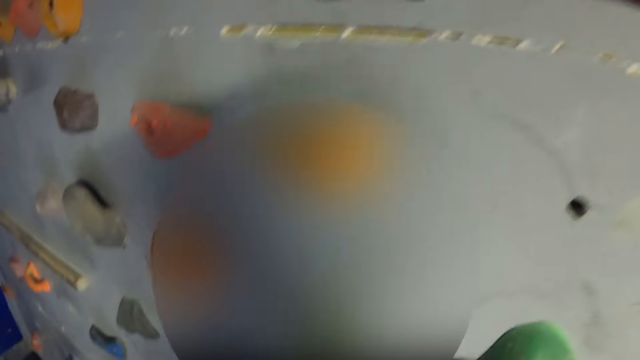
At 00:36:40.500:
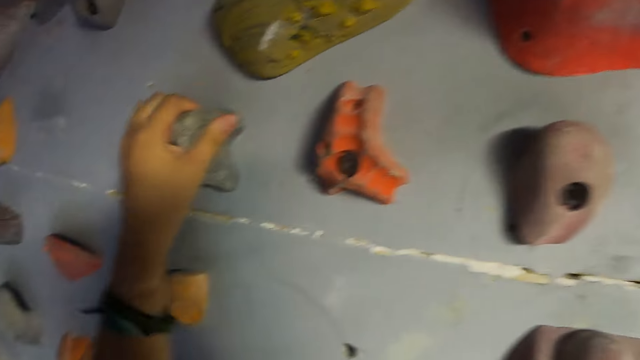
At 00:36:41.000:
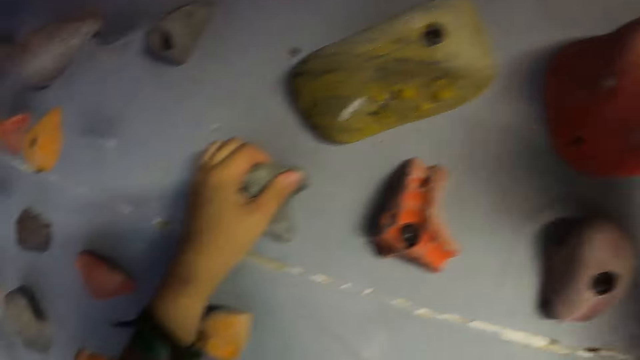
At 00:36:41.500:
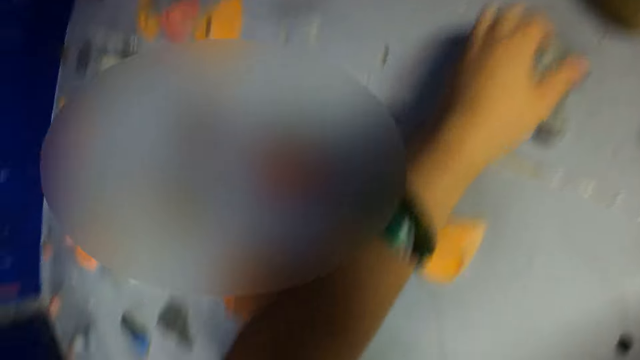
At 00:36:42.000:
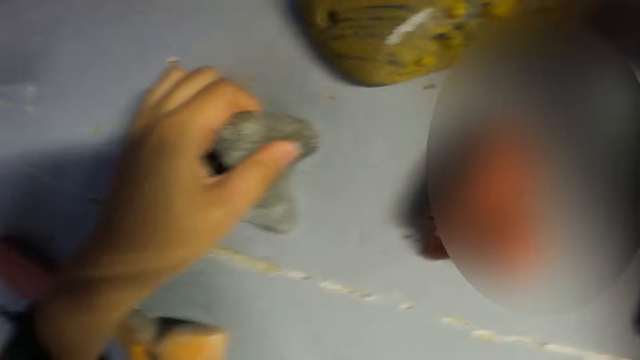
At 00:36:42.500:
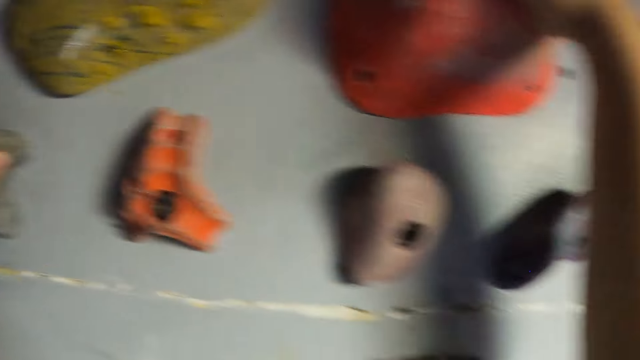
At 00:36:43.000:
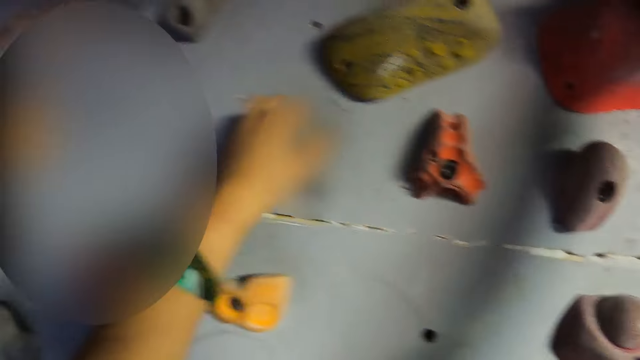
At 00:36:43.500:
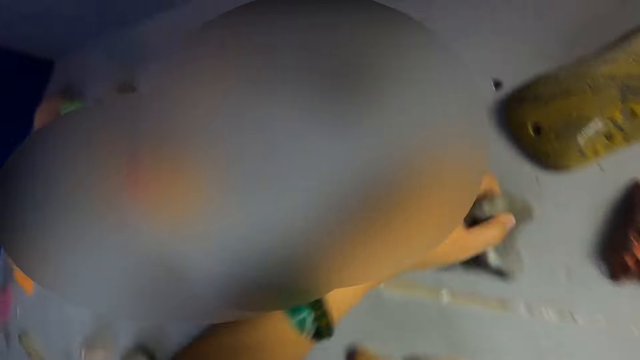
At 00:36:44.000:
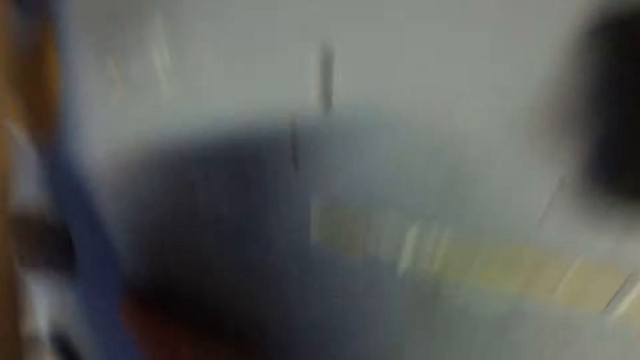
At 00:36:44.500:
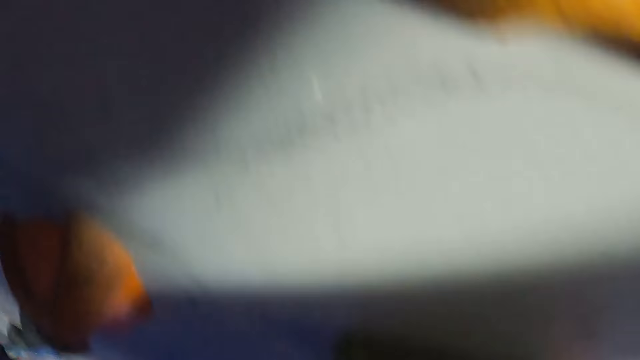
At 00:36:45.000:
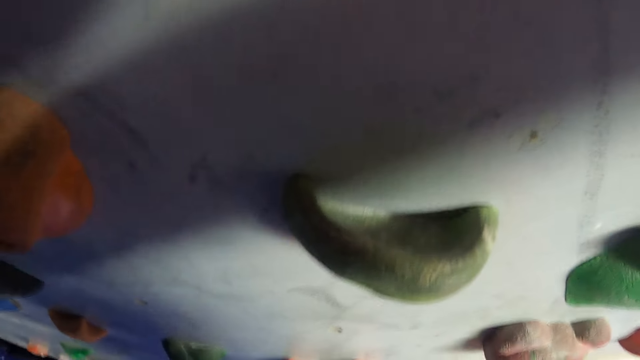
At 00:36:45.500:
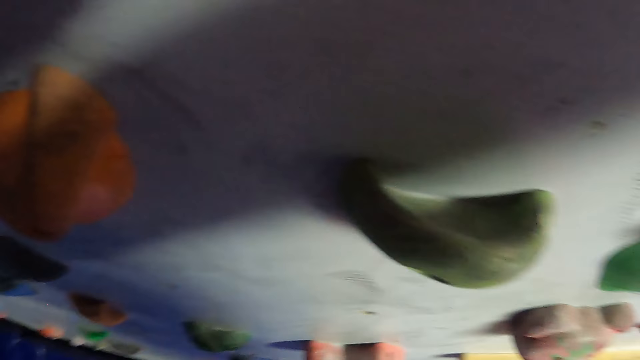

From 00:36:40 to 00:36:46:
The camera wearer climbs the wall.

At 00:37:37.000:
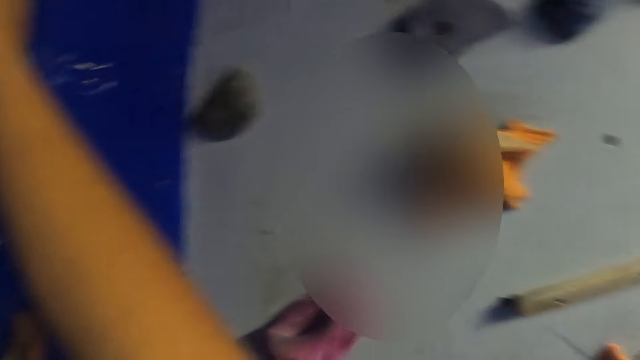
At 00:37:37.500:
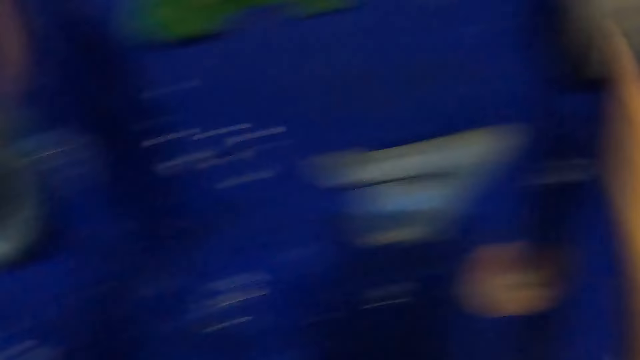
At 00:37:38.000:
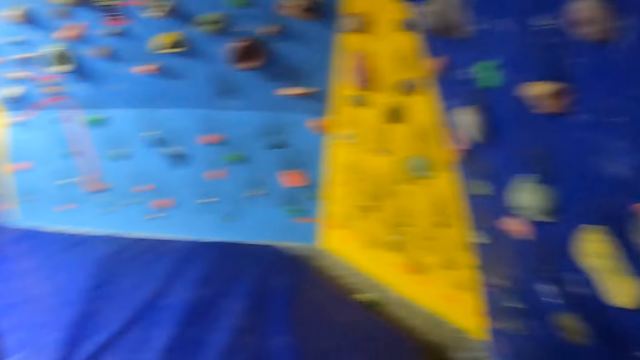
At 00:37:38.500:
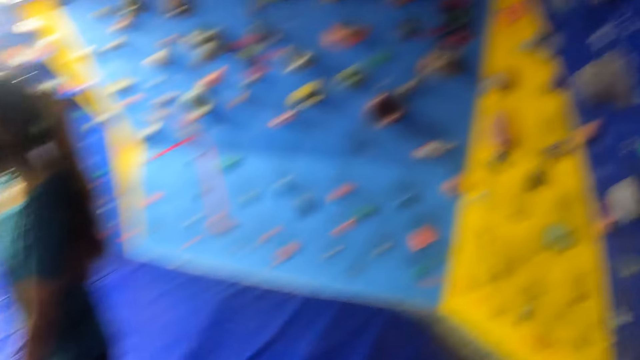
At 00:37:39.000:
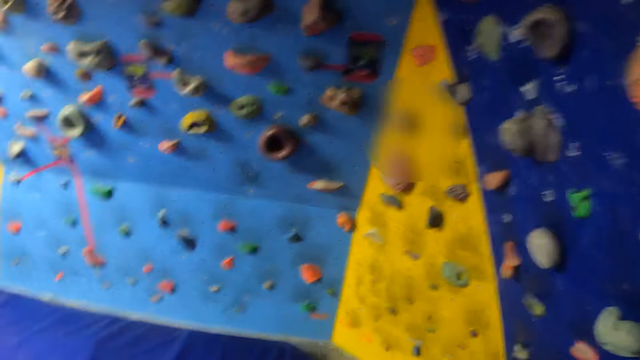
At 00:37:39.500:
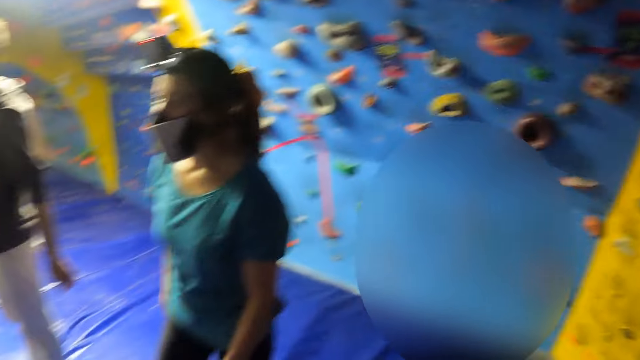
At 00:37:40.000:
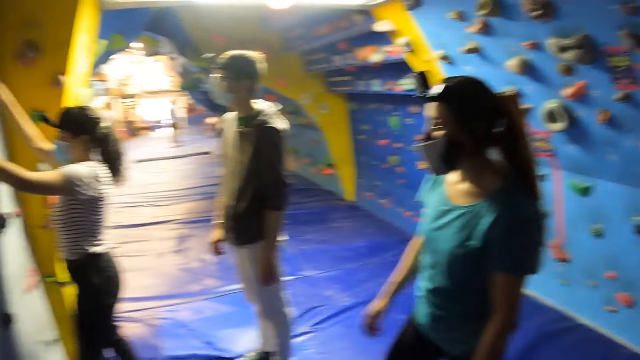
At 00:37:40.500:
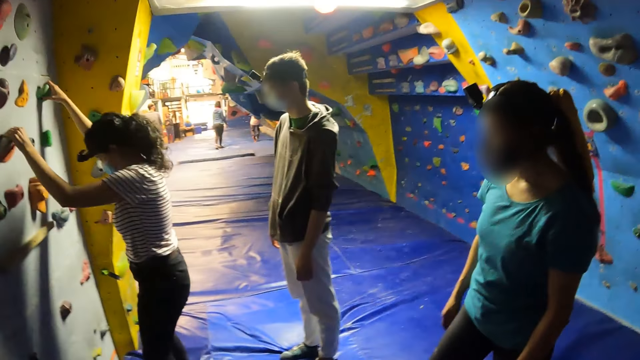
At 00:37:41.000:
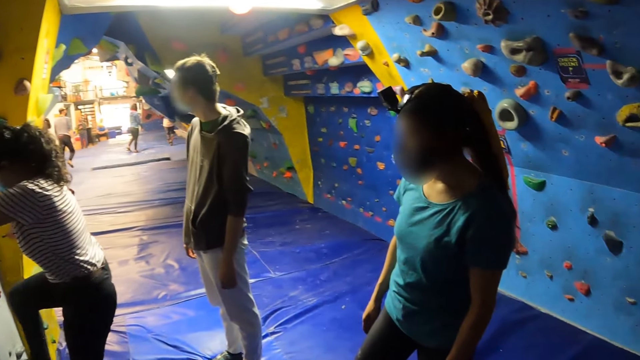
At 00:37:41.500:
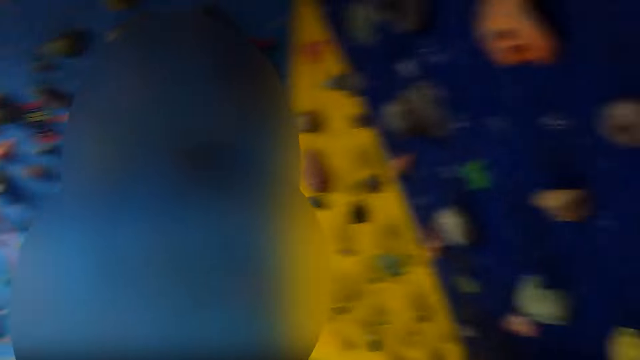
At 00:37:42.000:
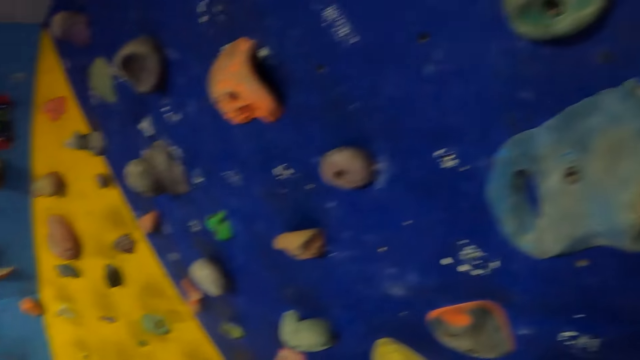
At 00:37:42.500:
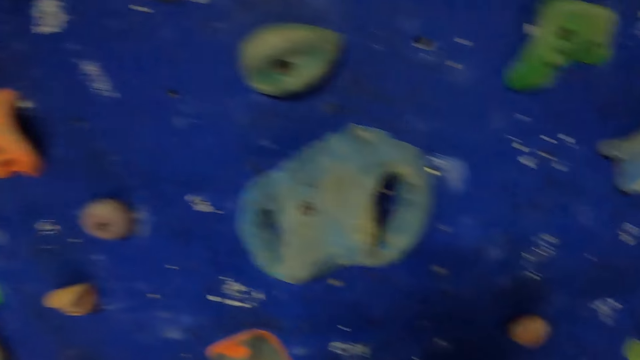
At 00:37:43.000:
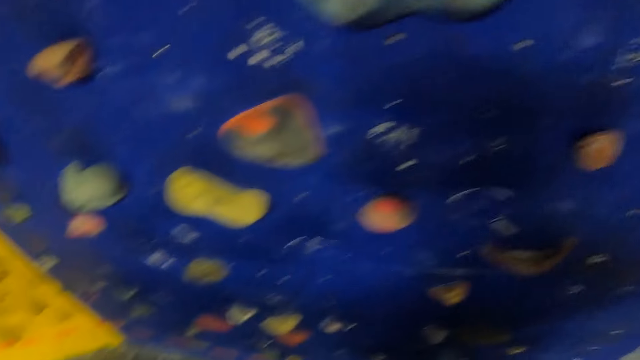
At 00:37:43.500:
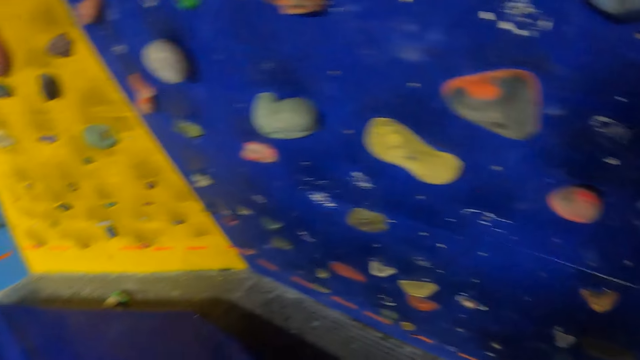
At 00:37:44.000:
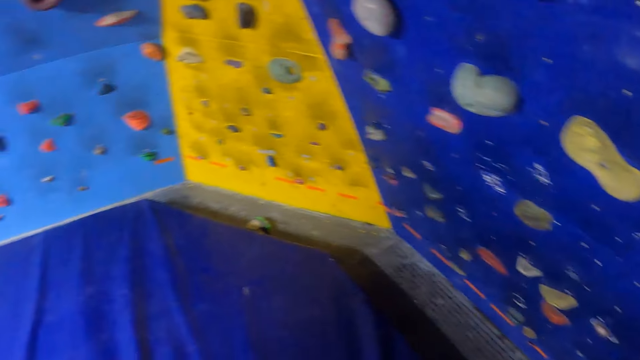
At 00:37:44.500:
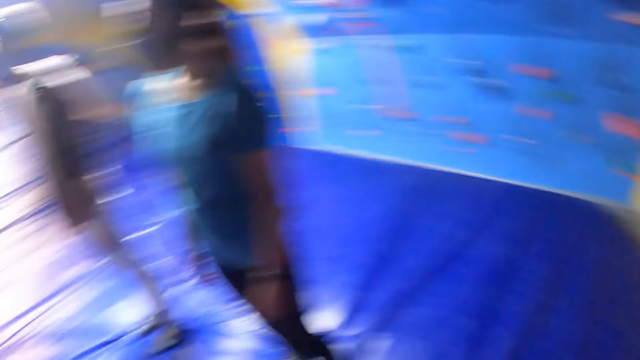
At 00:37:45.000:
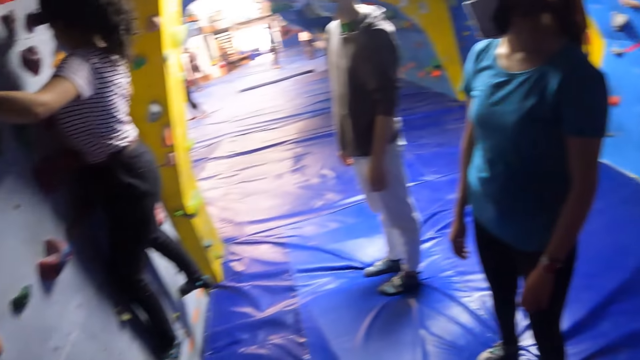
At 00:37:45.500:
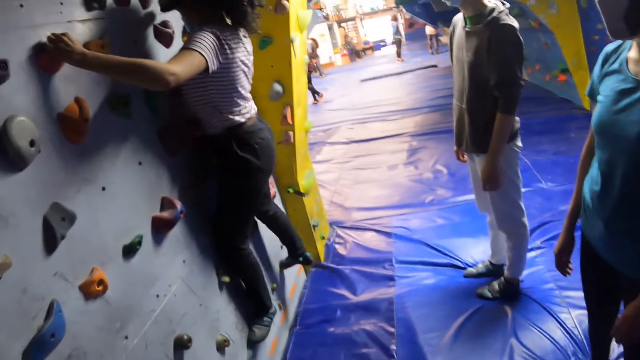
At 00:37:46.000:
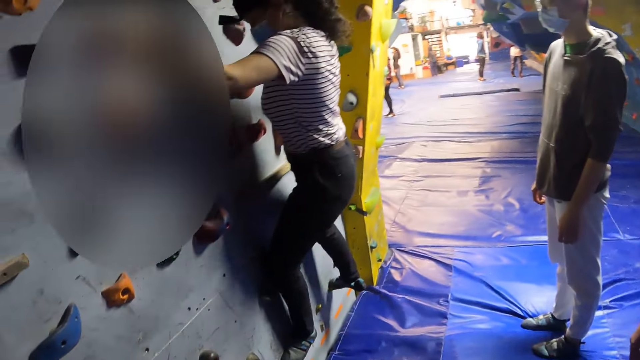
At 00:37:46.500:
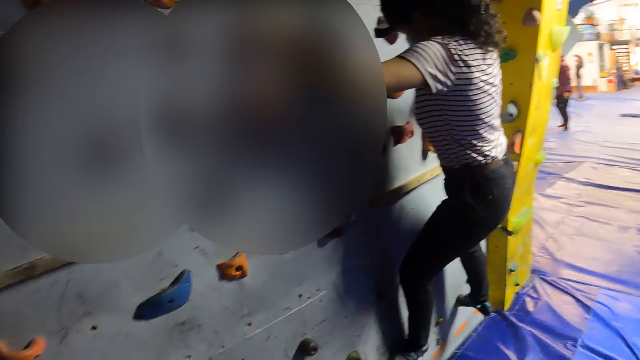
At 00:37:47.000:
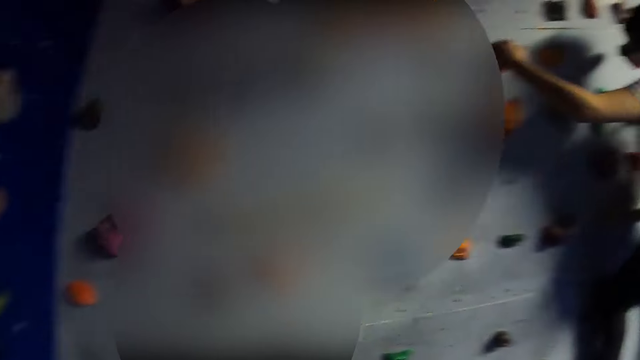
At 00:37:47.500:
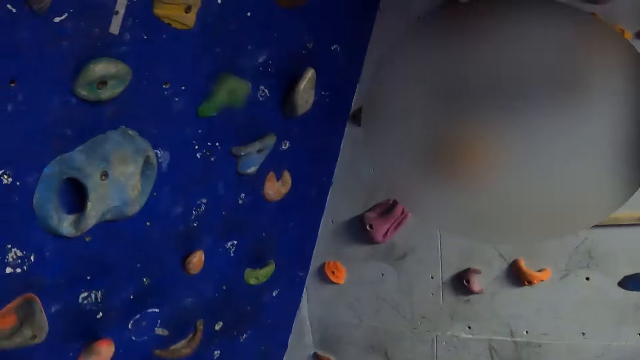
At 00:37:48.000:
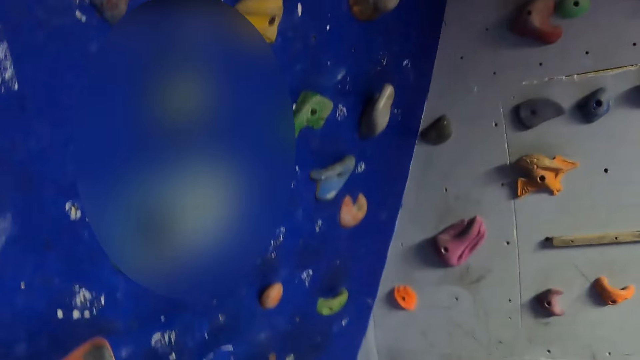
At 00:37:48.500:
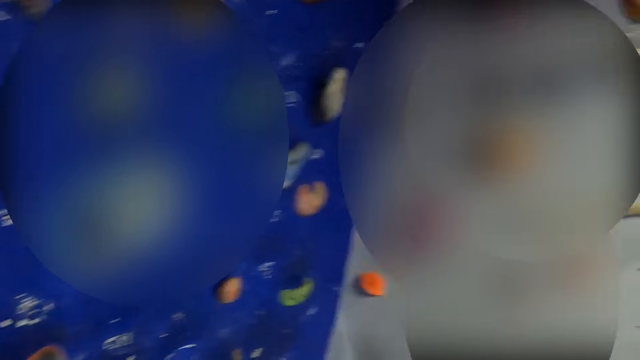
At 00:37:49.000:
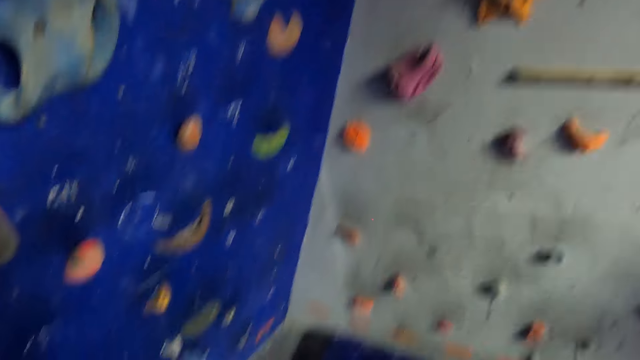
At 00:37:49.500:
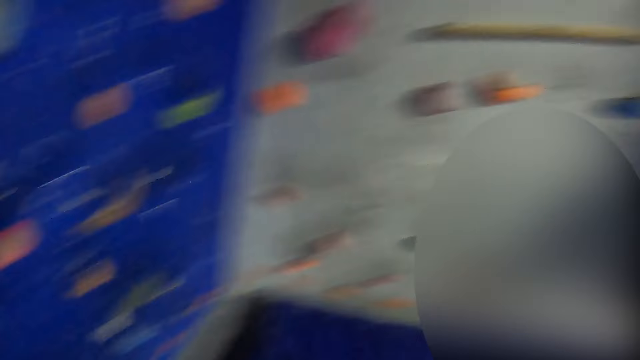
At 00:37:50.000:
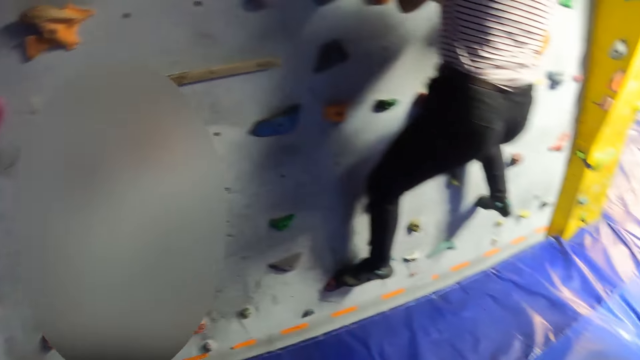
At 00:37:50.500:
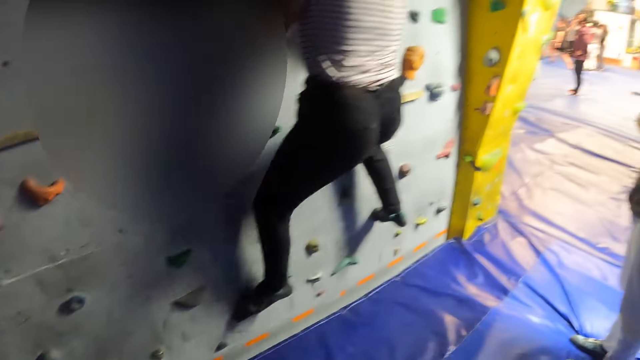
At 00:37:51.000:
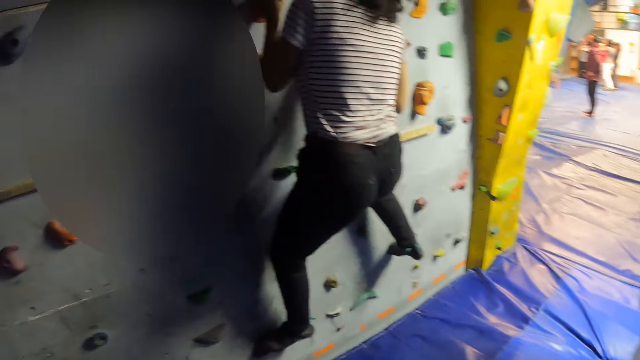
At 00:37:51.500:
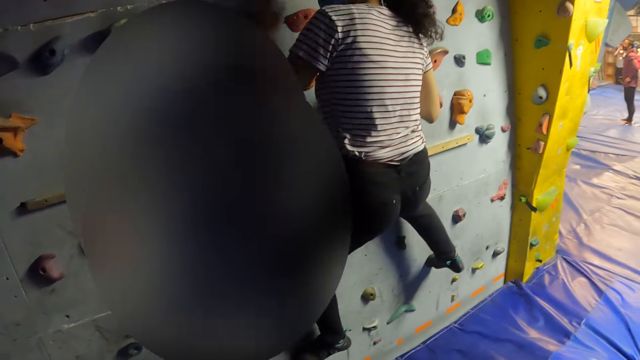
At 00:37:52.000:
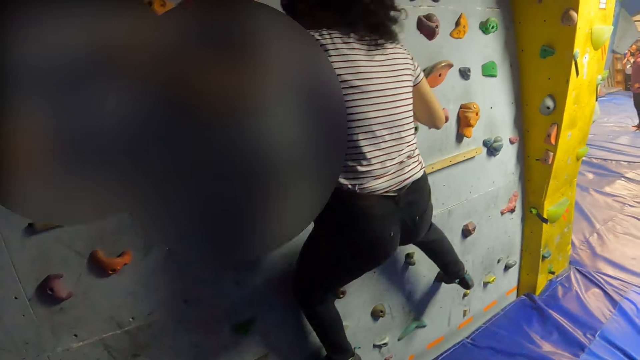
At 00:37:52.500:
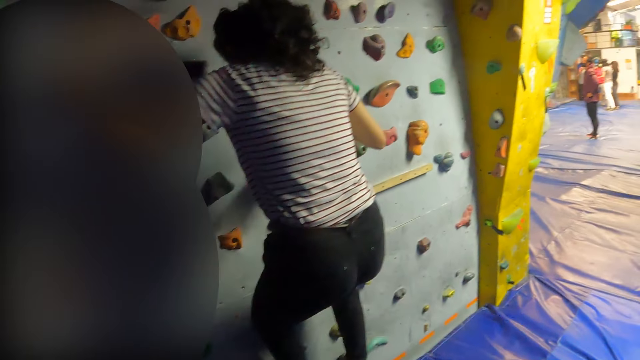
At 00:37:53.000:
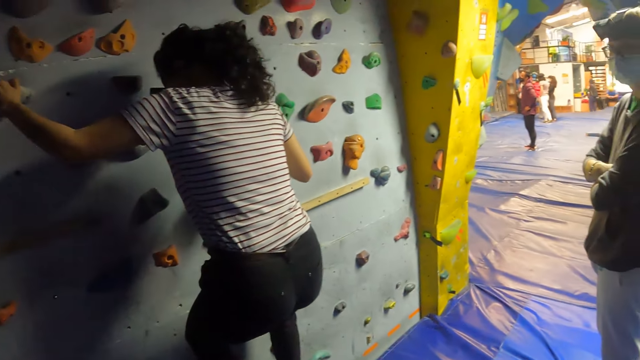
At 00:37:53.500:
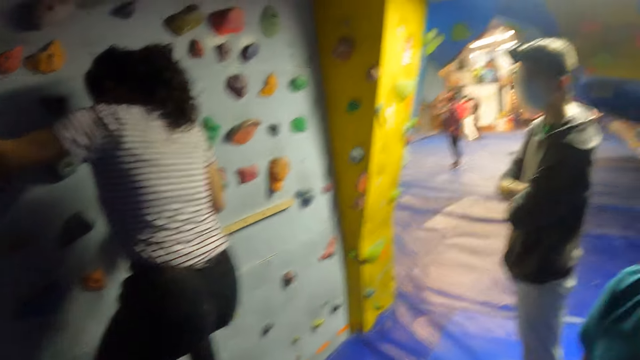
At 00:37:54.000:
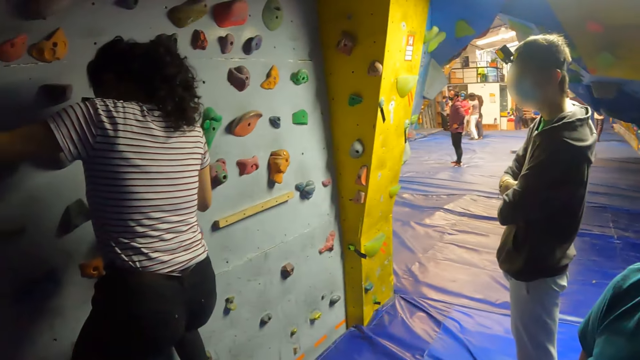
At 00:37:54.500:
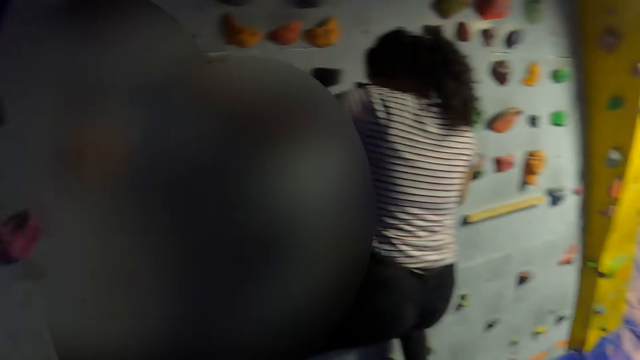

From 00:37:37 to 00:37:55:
A person raises the hand. A woman climbs on the bouldering wall. The camera wearer looks around. The woman climbs the wall. The woman climbs on the bouldering wall.
